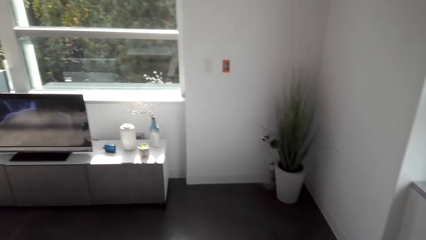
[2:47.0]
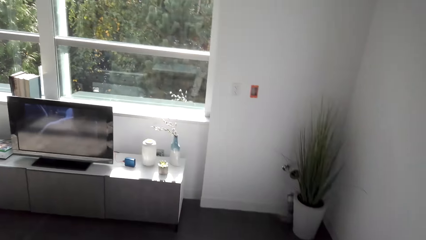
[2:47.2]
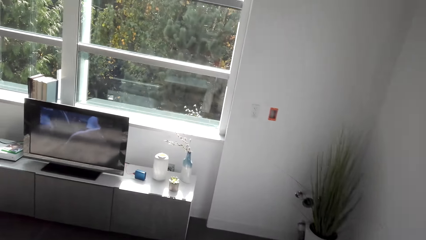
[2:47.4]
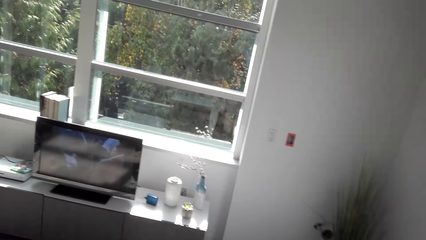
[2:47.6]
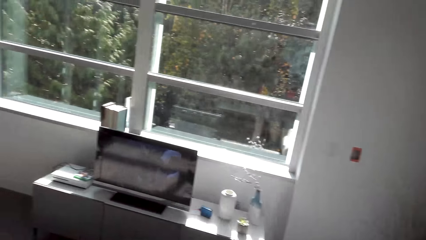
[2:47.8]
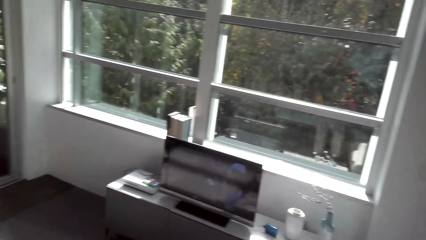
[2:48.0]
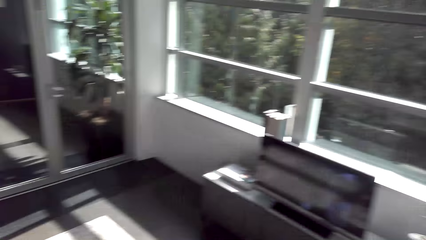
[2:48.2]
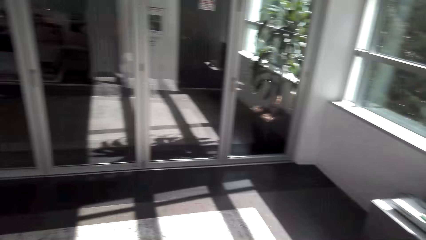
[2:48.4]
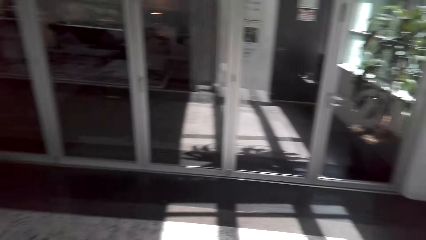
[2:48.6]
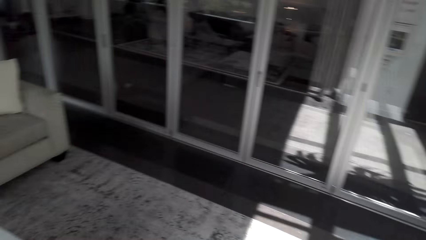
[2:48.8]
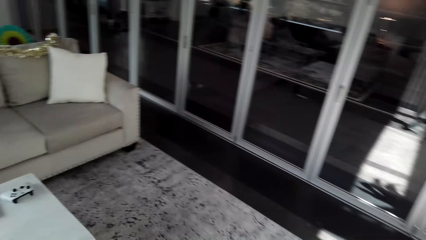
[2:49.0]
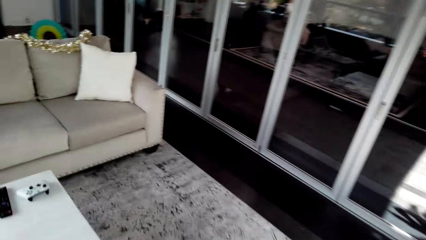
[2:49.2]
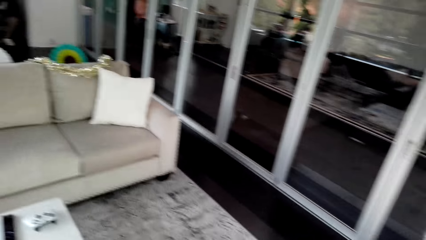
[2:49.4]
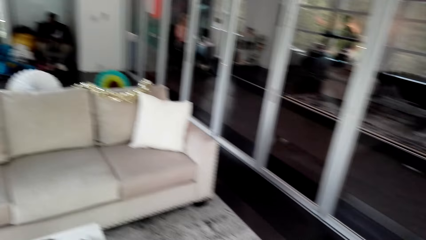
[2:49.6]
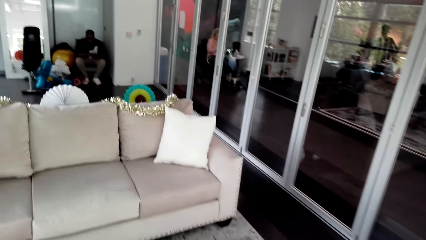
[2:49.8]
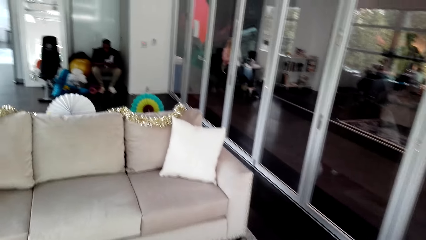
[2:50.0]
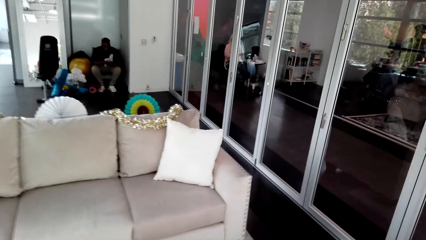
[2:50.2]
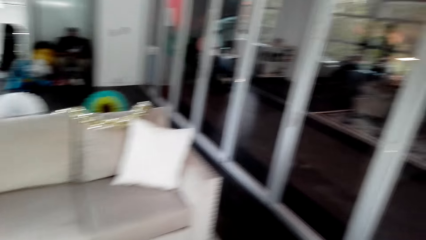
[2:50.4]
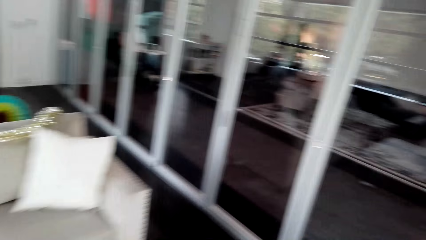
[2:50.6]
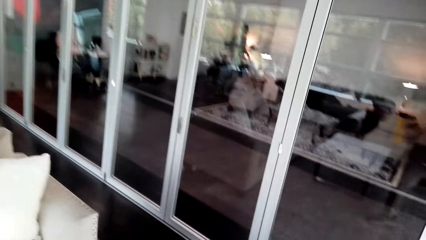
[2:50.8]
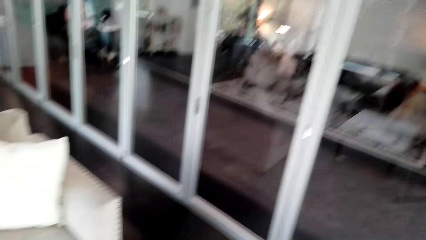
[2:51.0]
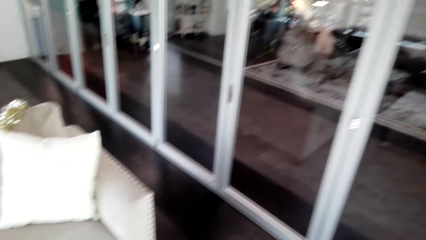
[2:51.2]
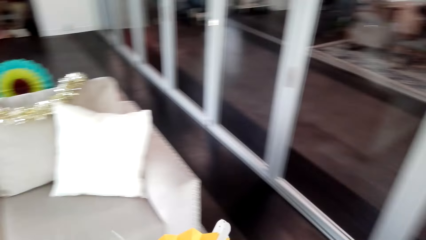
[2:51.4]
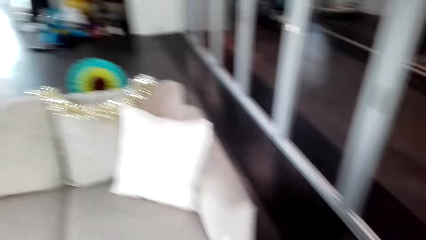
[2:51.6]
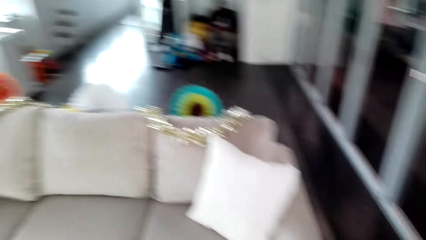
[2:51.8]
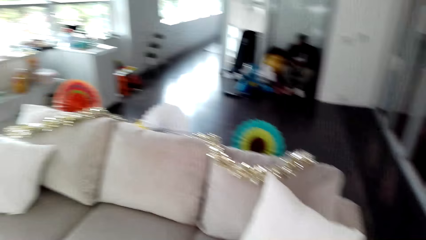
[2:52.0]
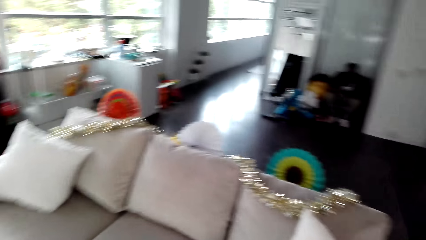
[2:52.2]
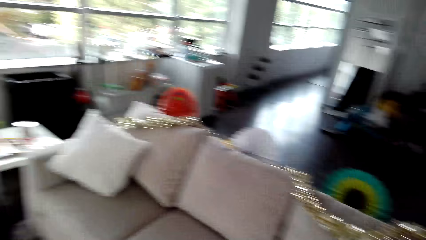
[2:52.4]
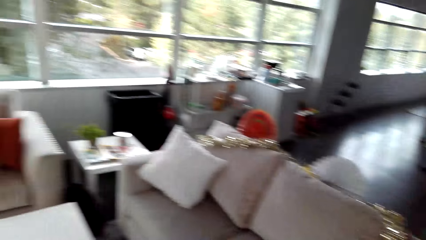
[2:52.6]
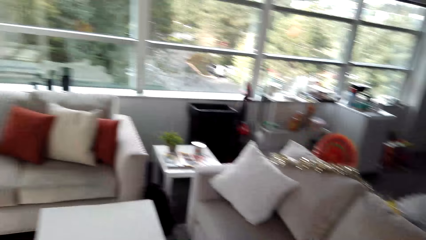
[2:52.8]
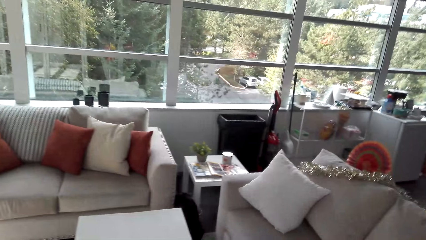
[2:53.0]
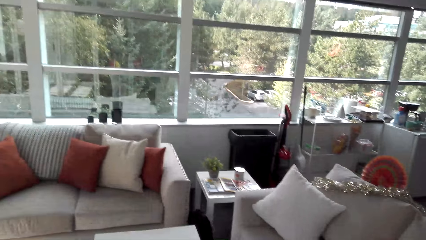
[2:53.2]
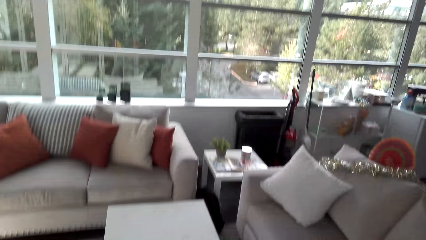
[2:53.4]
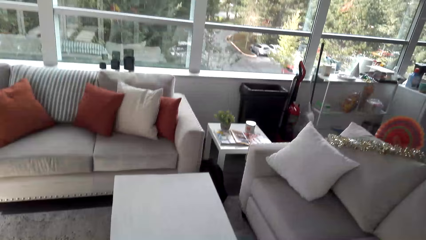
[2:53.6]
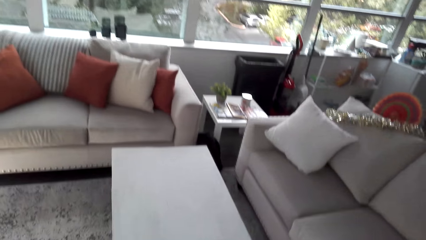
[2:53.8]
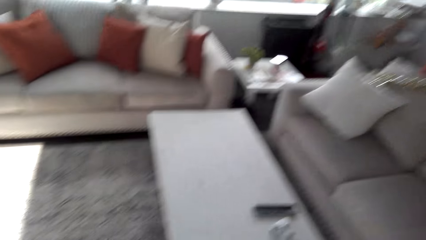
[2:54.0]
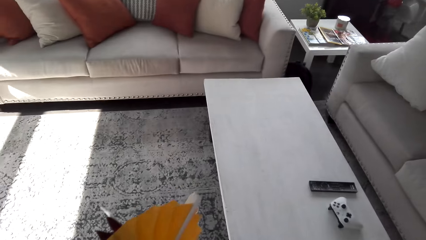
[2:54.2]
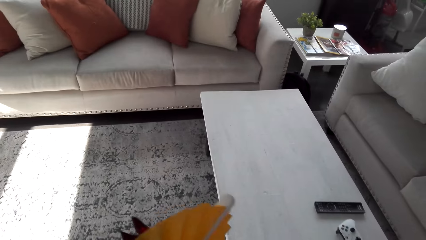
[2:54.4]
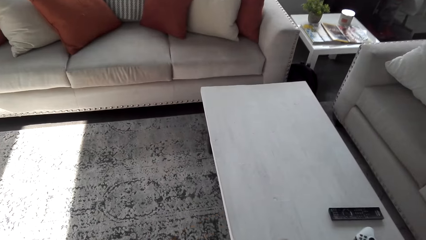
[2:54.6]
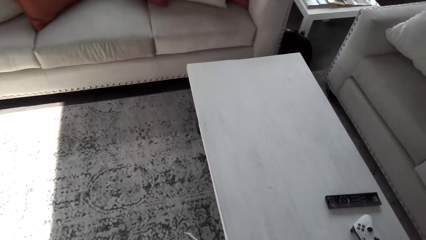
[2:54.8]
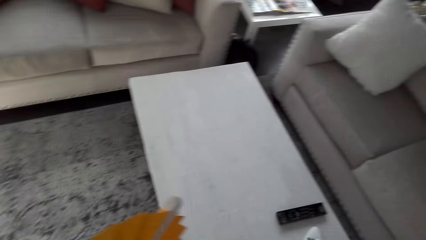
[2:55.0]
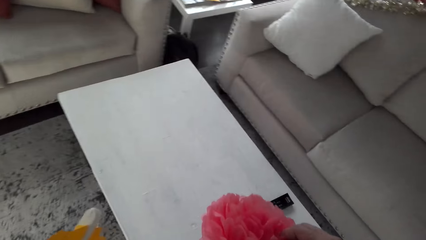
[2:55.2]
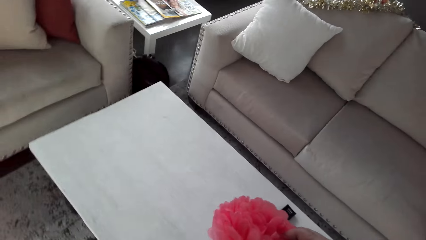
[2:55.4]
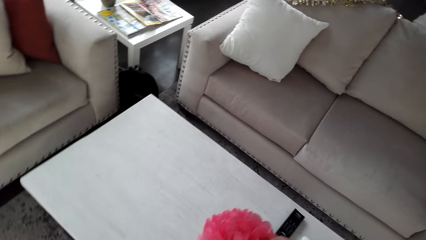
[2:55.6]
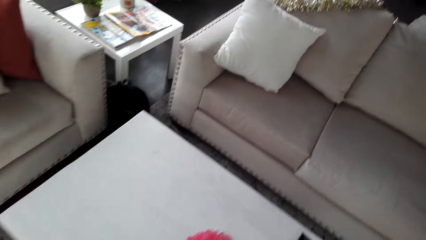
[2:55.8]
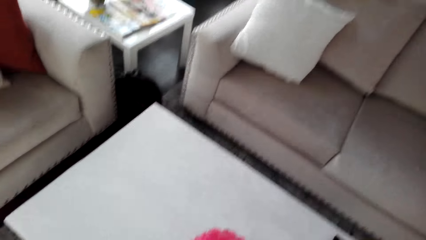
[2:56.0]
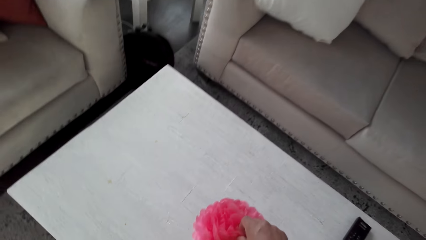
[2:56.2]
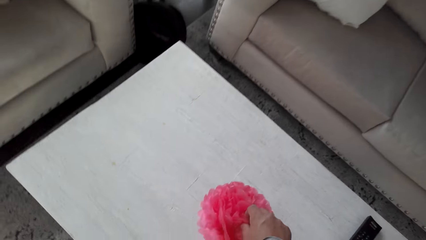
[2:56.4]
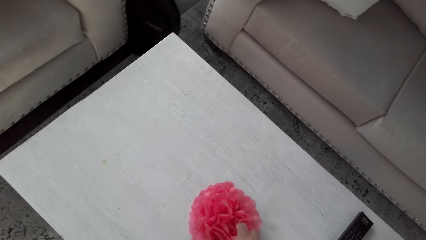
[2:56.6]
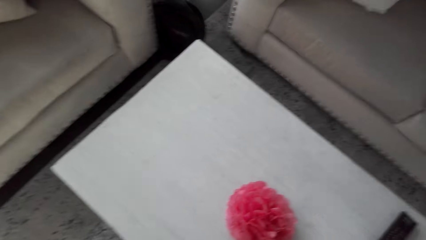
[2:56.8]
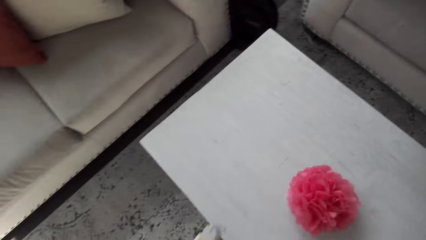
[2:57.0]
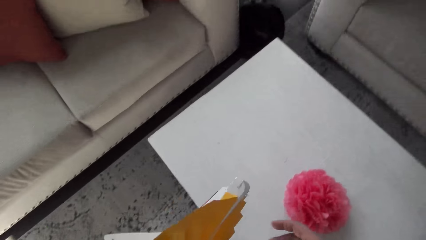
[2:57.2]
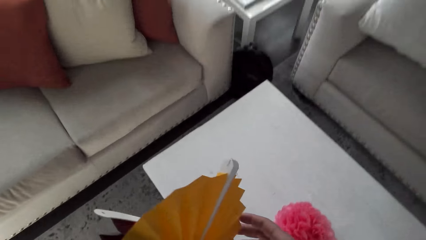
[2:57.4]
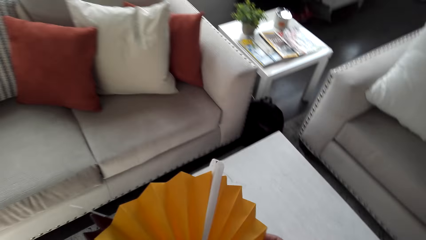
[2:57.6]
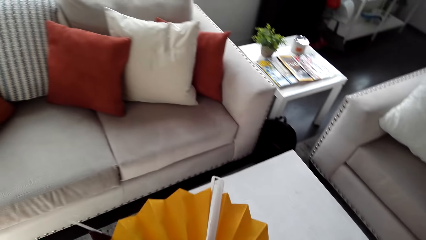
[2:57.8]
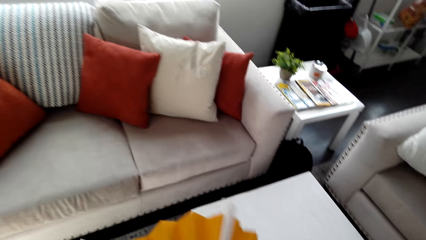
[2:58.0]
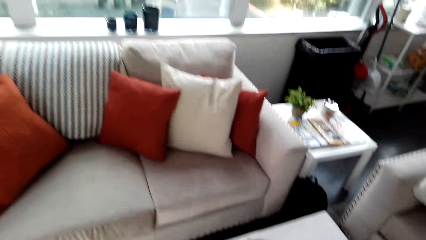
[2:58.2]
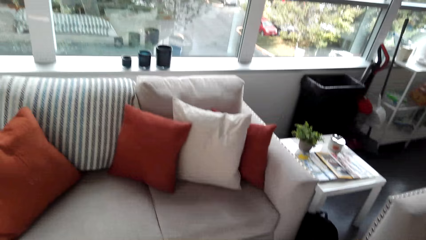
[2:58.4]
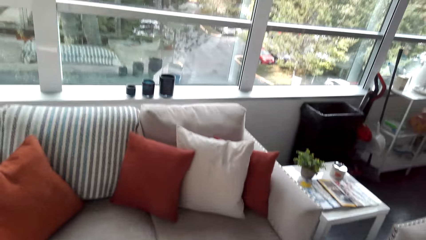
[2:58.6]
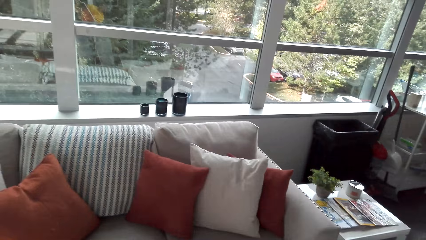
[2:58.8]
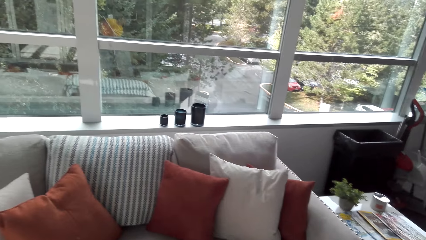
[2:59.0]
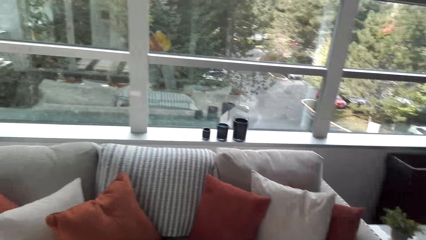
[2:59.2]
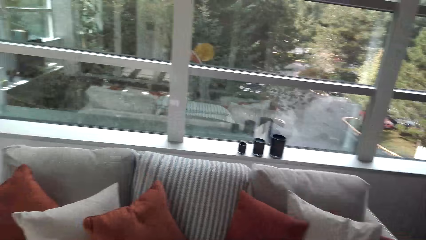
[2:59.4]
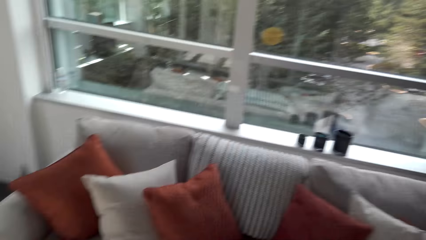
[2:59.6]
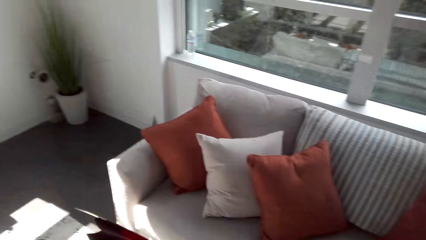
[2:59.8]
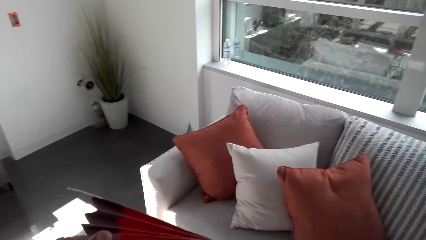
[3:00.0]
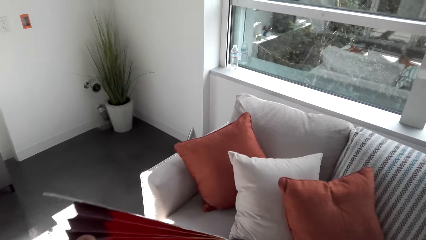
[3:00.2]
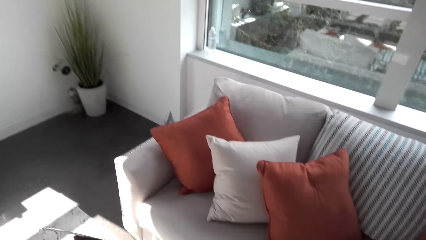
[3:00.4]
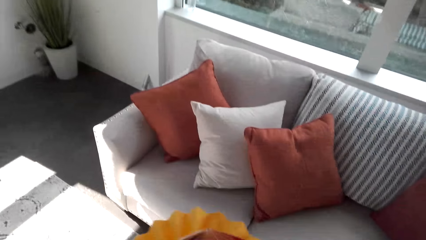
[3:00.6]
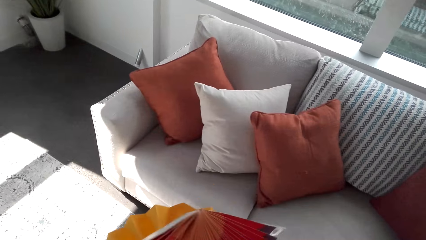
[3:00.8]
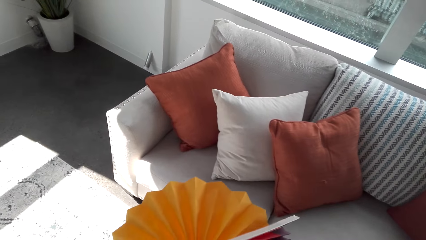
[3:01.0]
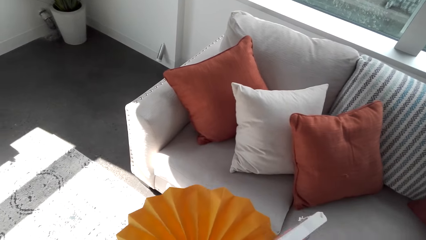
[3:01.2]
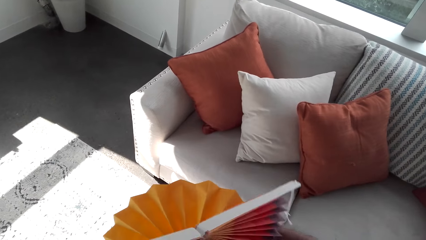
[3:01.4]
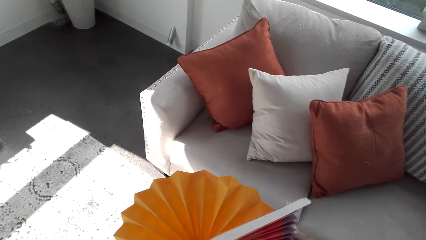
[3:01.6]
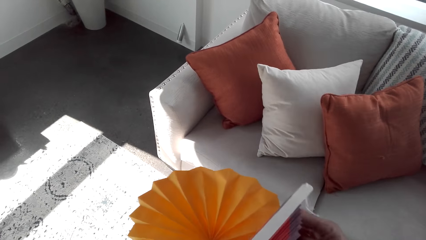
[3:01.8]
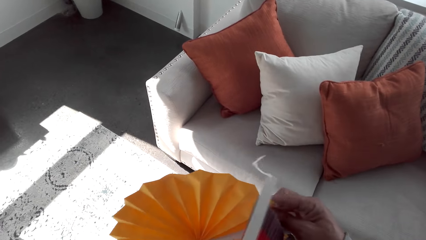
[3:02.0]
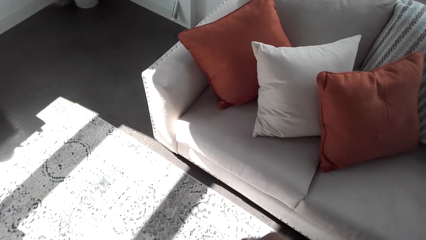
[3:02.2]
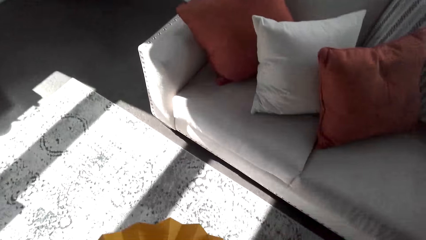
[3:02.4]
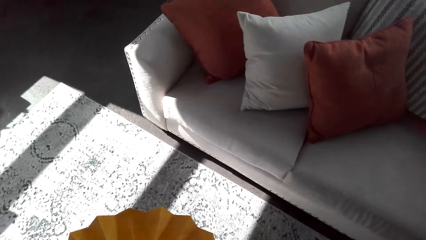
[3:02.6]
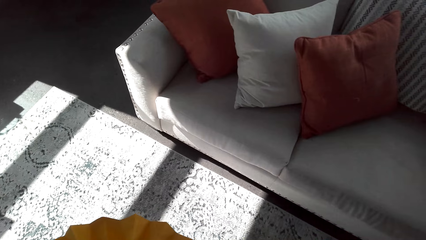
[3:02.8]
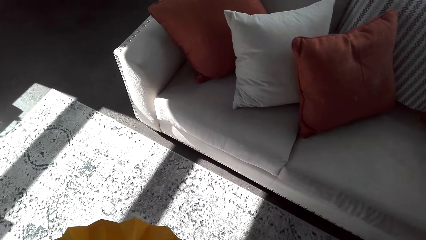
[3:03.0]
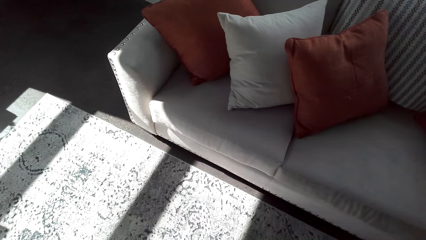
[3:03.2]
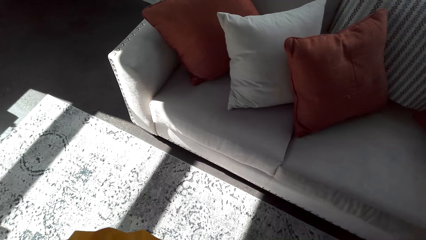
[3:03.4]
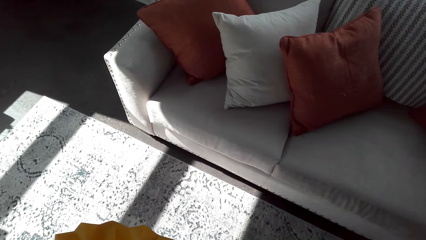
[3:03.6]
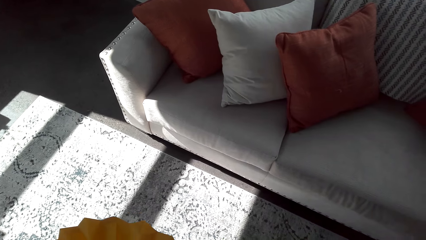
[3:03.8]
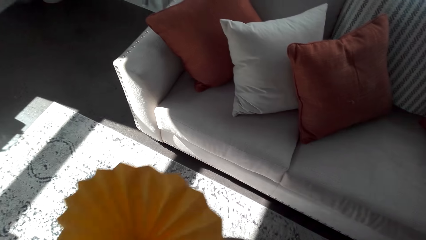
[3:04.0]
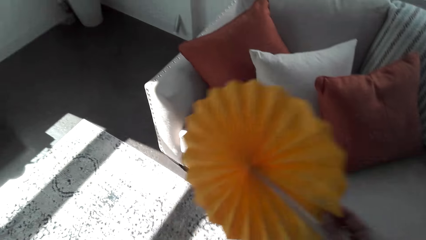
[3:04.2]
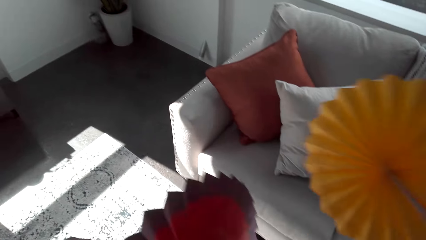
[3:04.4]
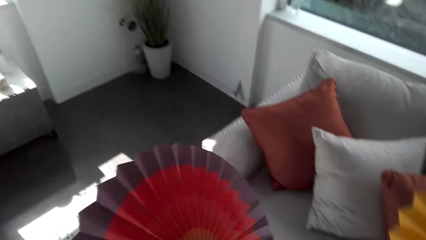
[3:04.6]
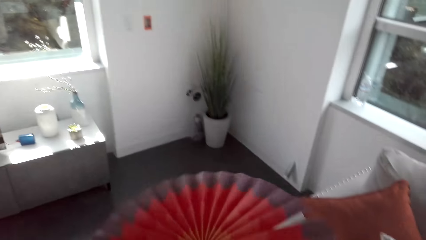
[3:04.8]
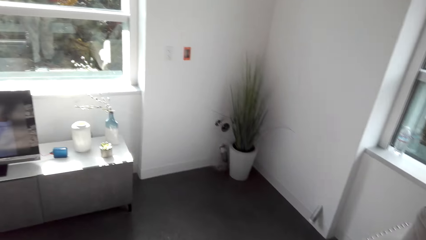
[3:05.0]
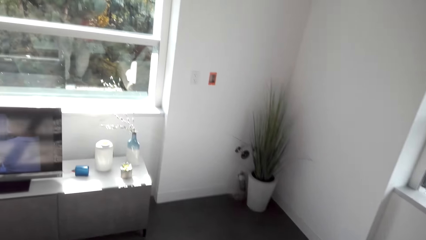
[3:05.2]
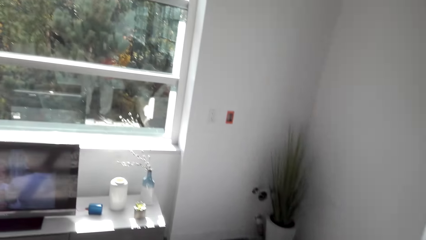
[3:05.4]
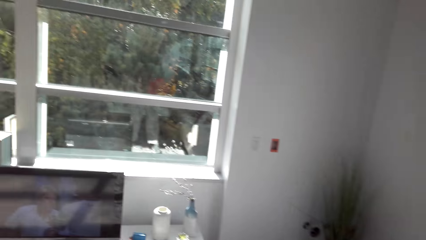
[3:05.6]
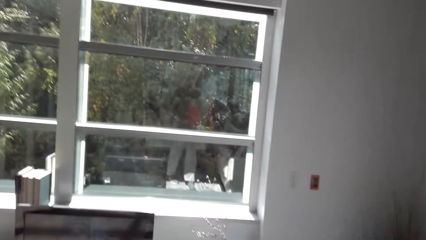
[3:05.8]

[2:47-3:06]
The camera wearer walks around. They put the paper decorations on the table.
